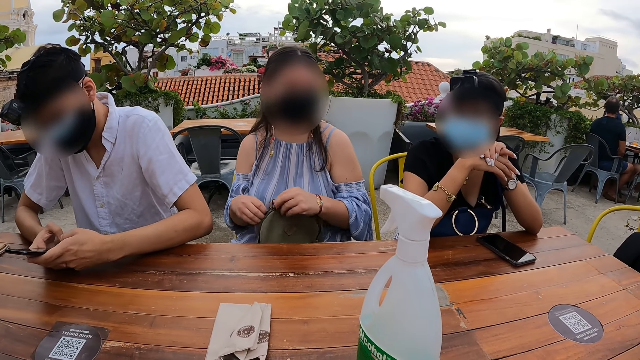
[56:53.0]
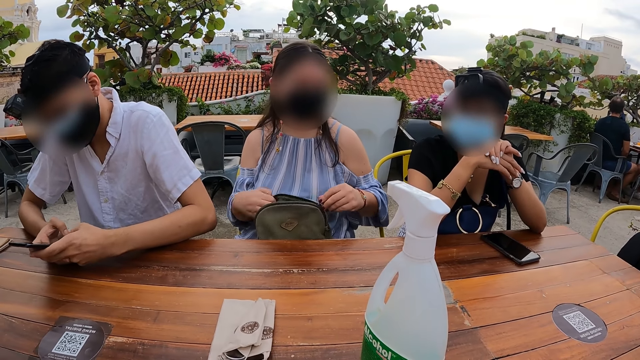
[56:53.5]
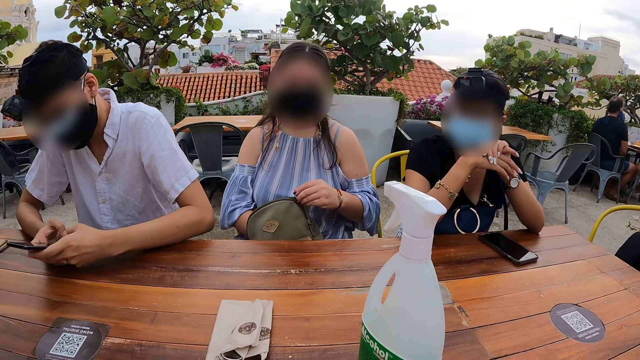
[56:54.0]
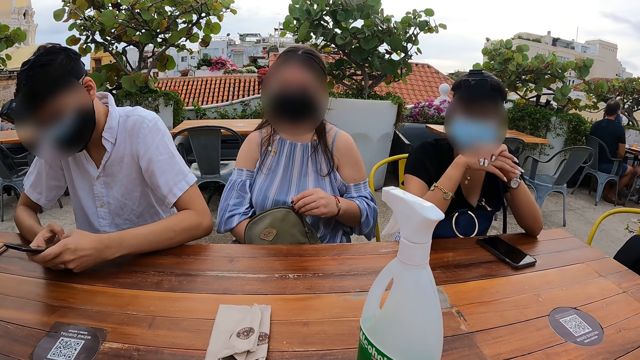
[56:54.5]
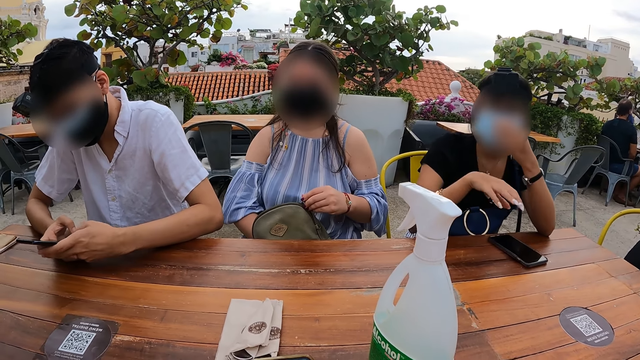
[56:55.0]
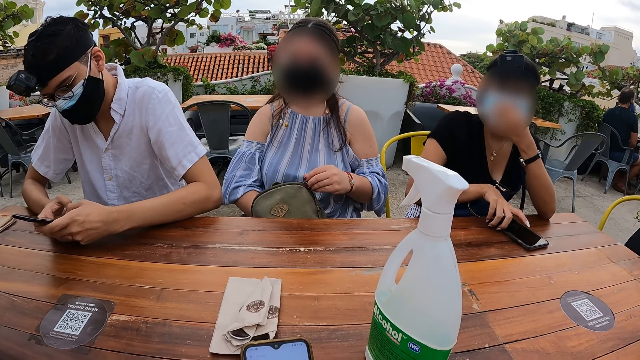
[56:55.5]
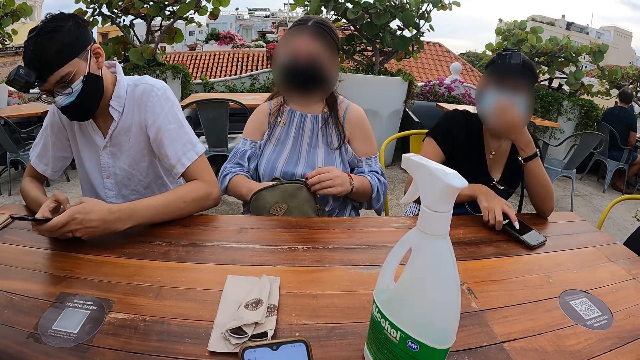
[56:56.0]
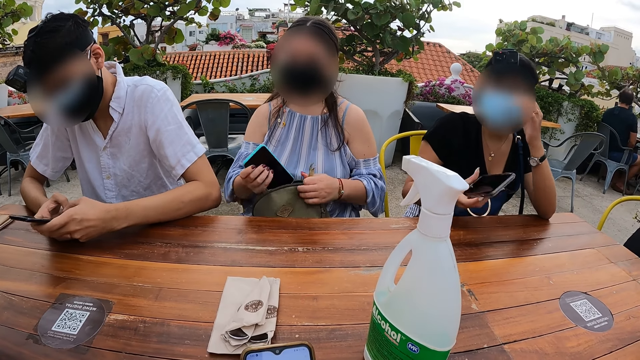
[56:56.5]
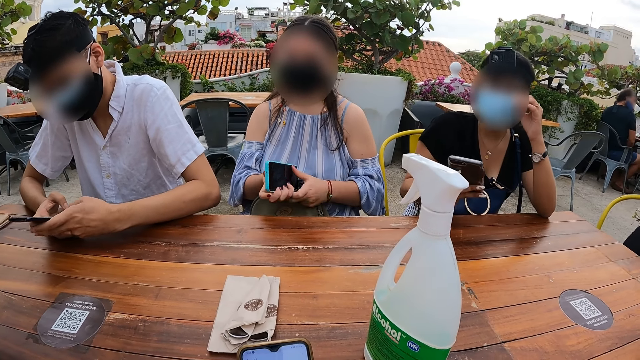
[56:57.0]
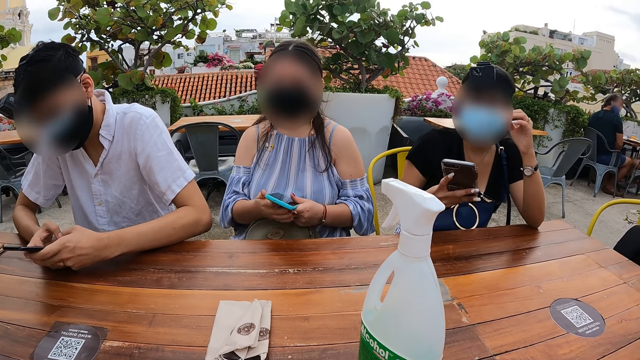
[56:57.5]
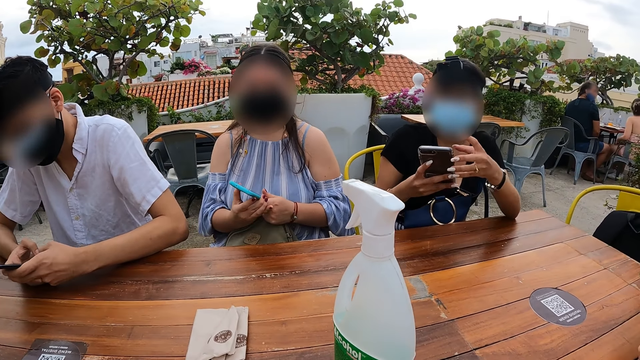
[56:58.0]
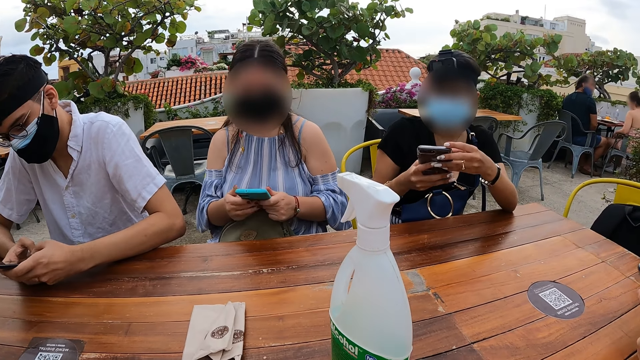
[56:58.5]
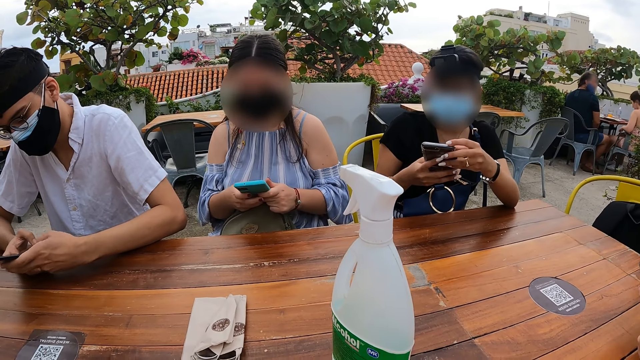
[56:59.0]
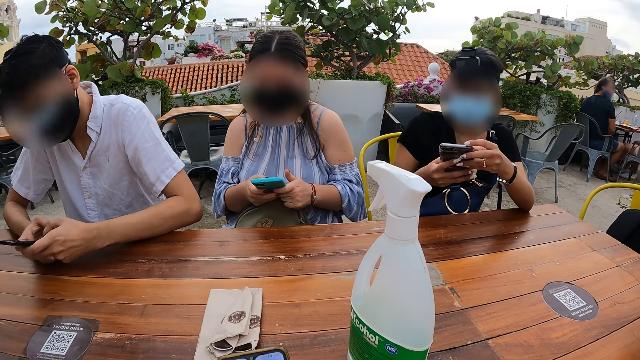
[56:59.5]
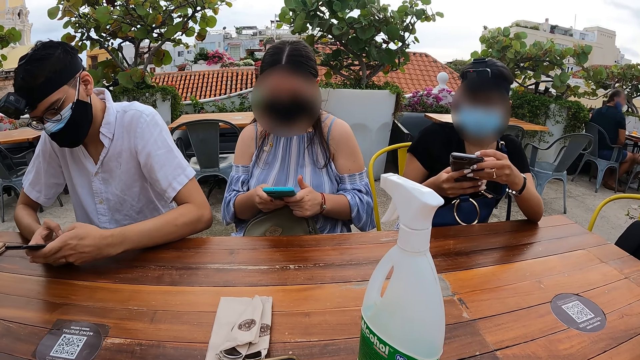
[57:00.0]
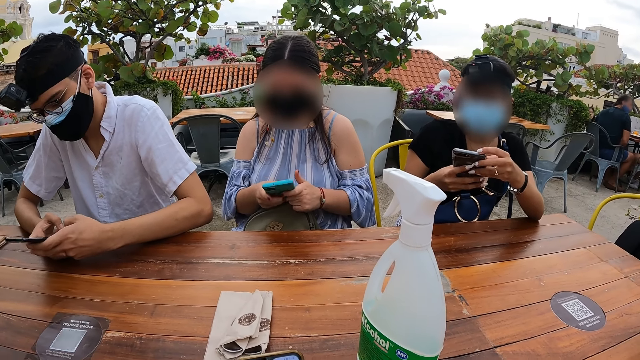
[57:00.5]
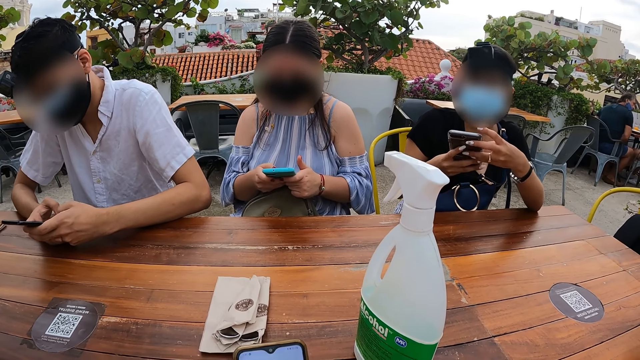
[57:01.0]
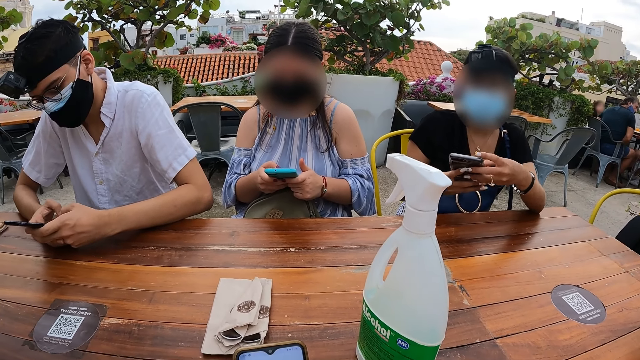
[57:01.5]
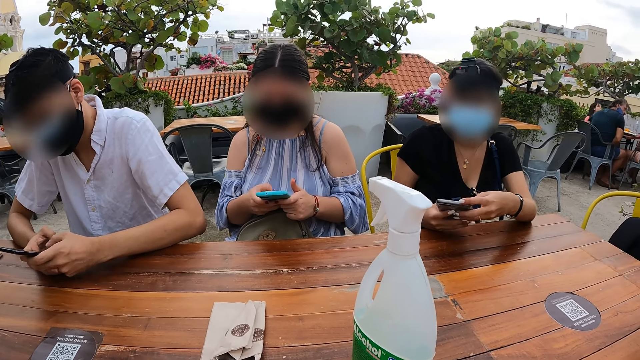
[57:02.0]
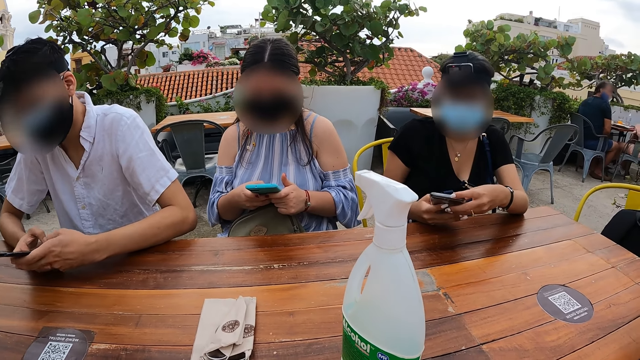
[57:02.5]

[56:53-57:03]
A man operates the phone. A woman dips a hand in the bag. The camera wearer operates a phone. Another woman picks up a phone on the table. The first woman removes a phone from the bag. The other woman operates the phone. The first woman adjusts the phone and operates the phone.

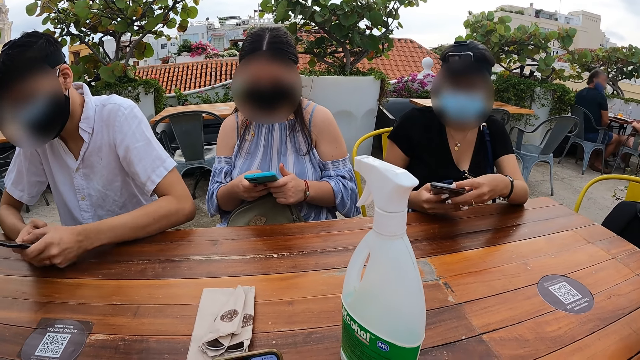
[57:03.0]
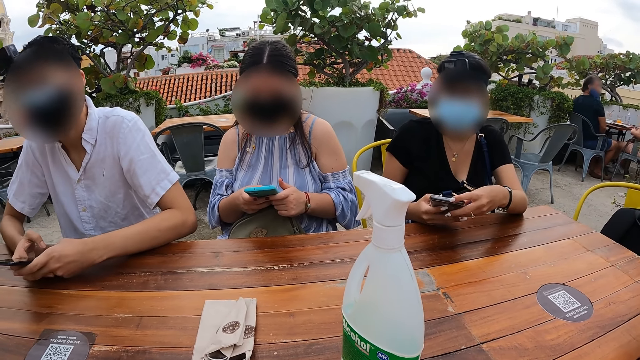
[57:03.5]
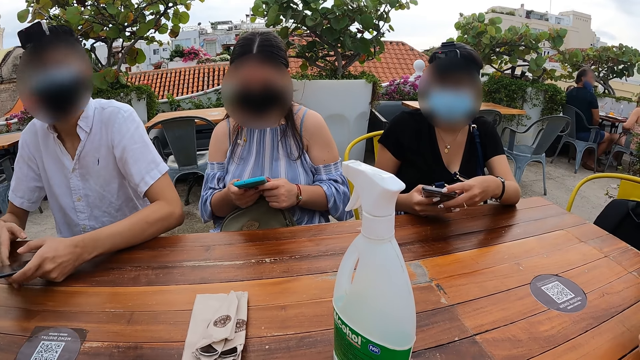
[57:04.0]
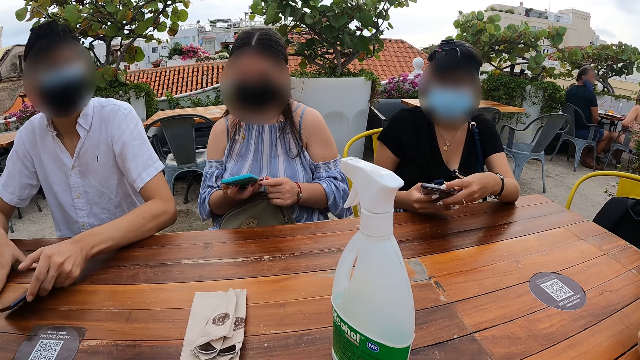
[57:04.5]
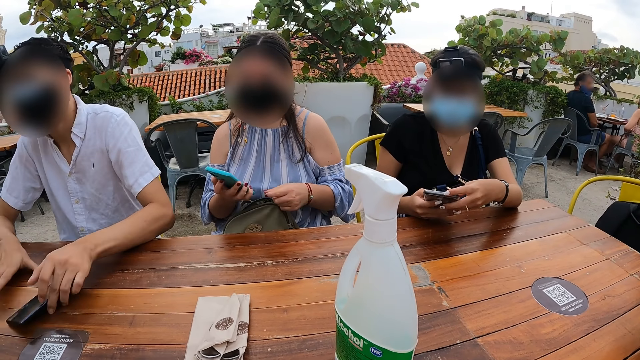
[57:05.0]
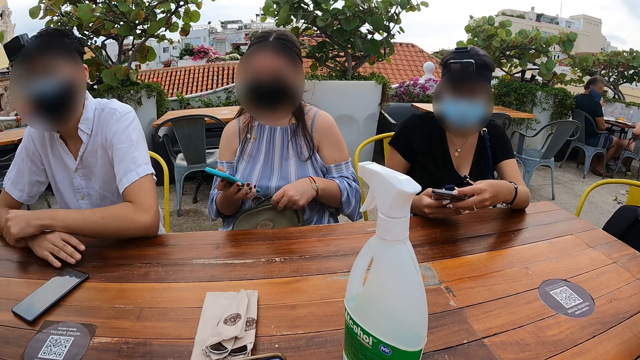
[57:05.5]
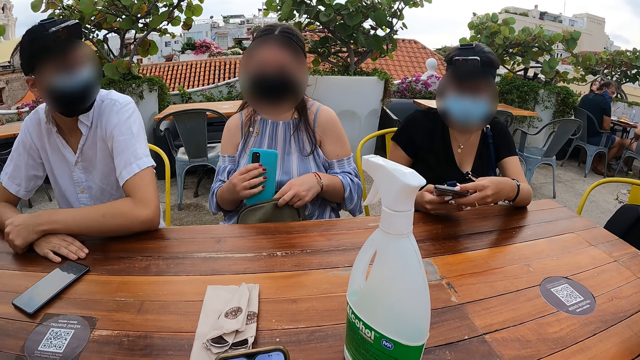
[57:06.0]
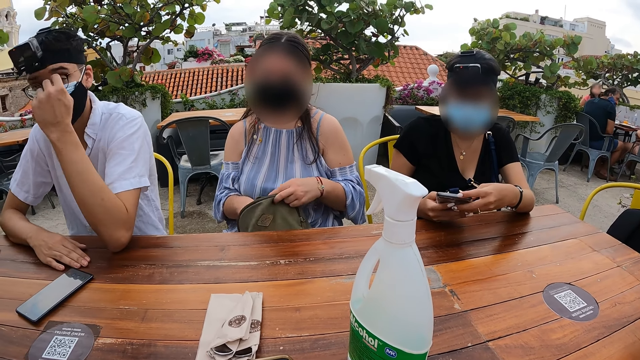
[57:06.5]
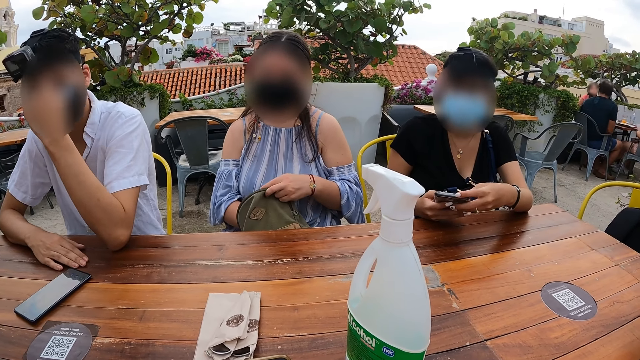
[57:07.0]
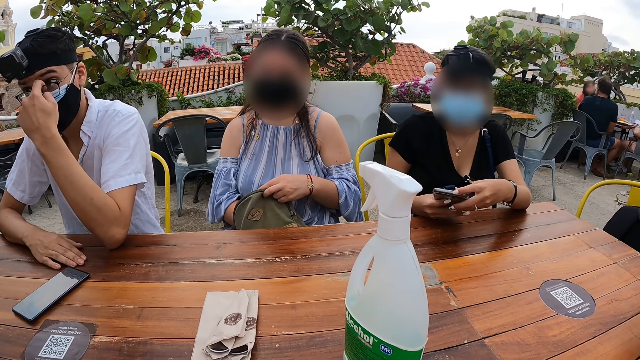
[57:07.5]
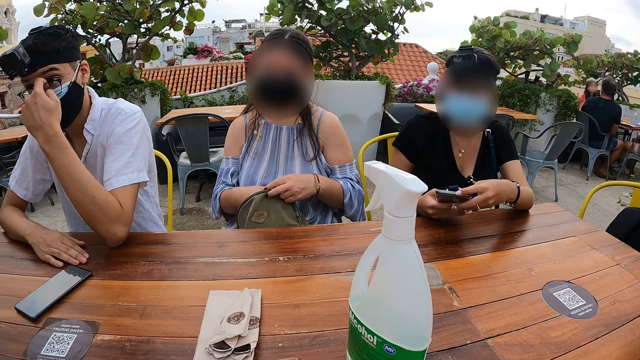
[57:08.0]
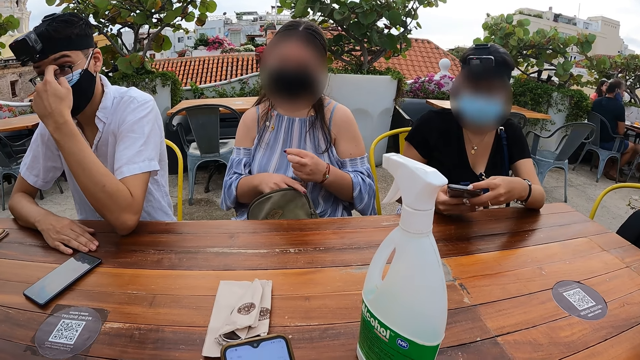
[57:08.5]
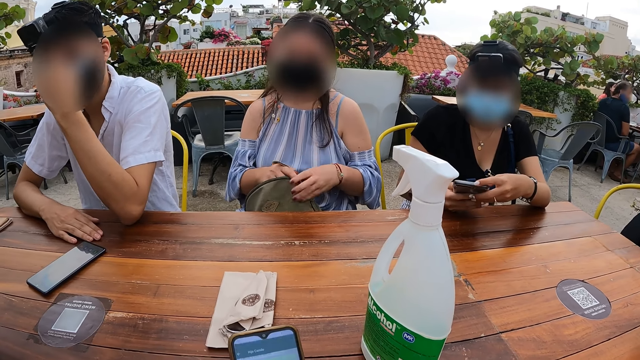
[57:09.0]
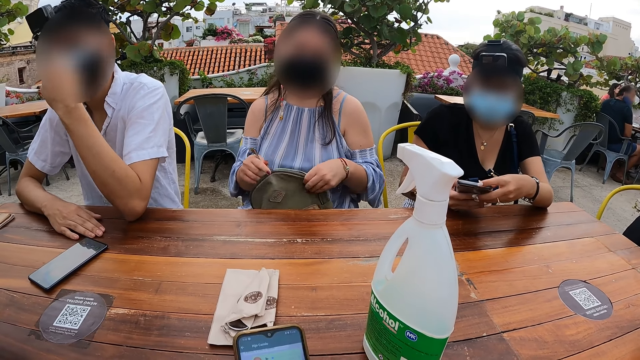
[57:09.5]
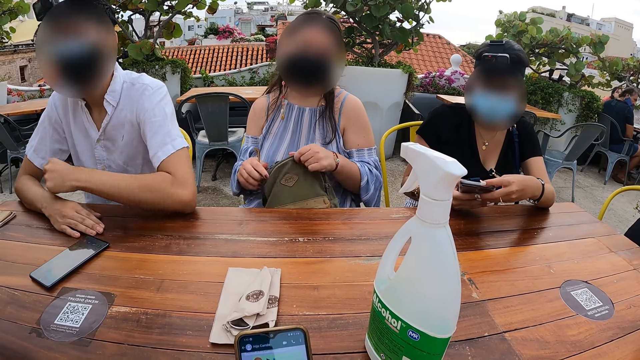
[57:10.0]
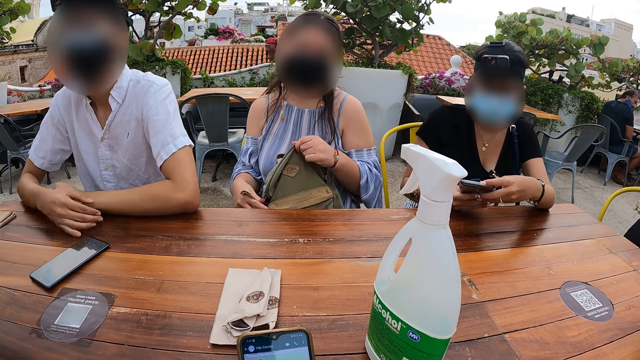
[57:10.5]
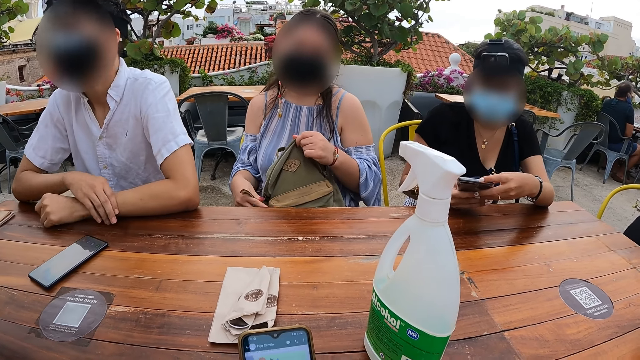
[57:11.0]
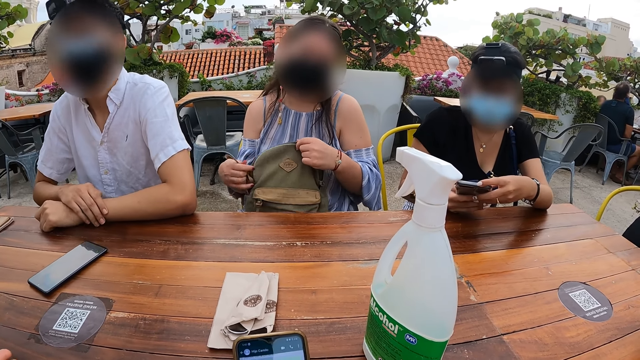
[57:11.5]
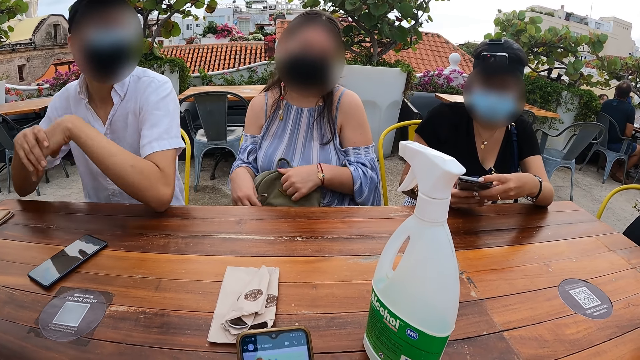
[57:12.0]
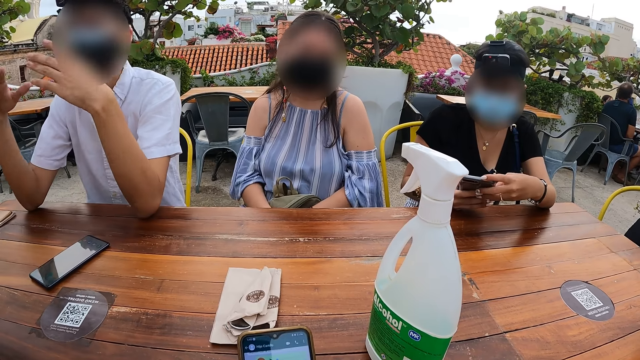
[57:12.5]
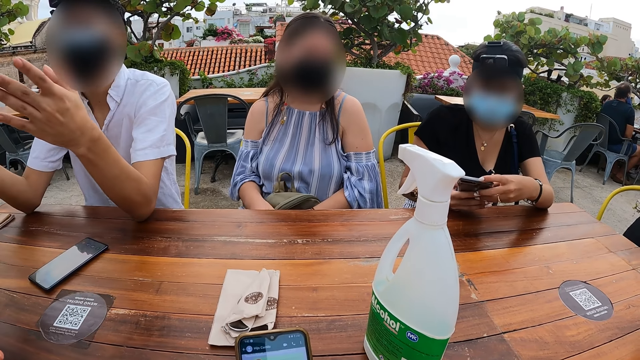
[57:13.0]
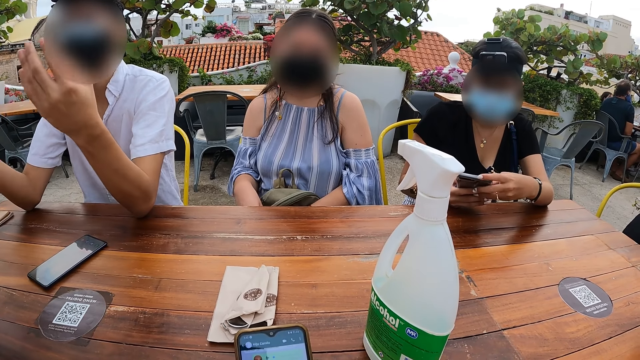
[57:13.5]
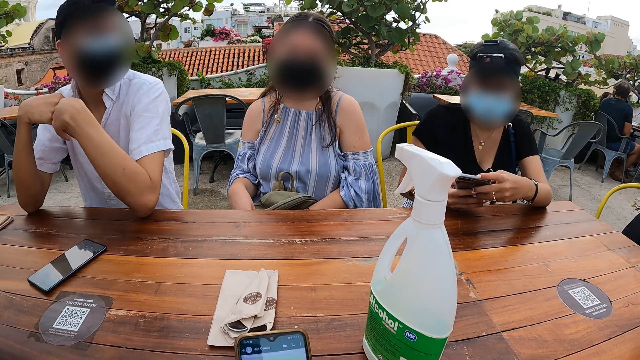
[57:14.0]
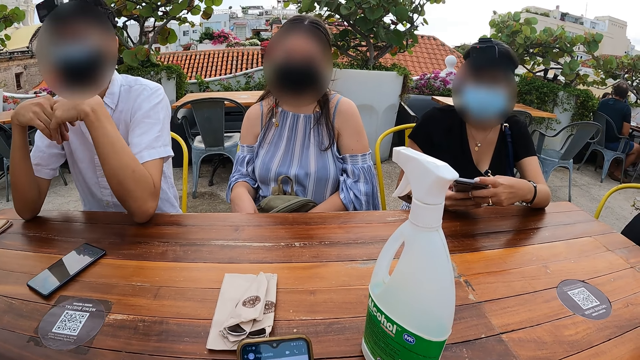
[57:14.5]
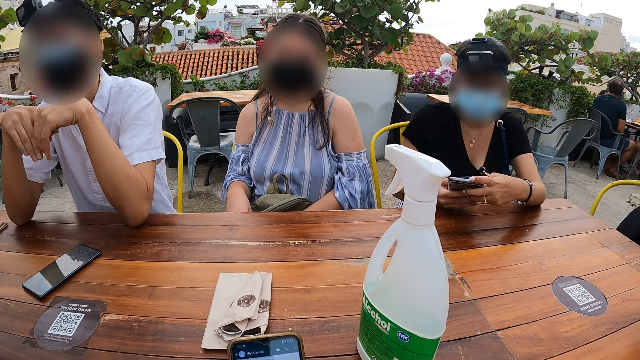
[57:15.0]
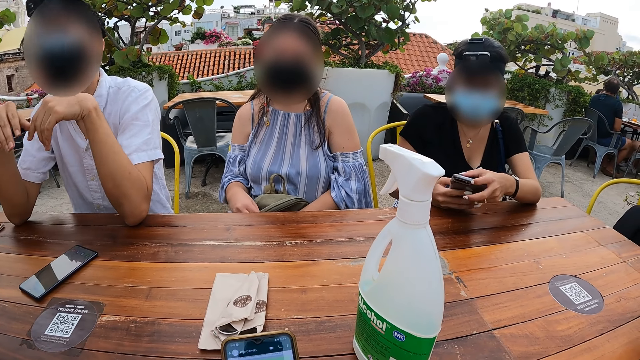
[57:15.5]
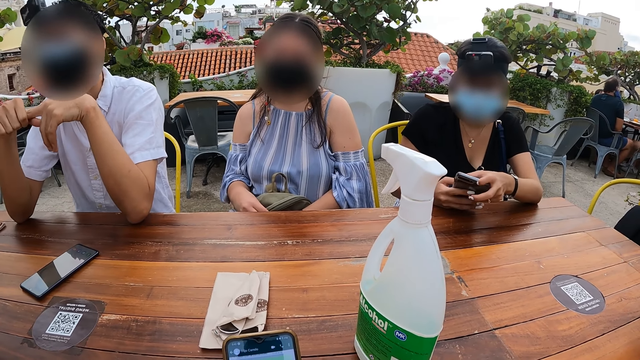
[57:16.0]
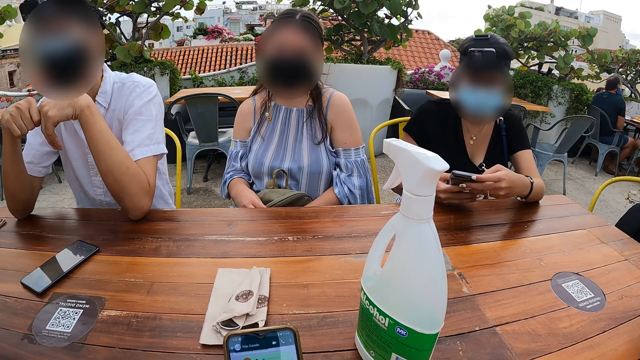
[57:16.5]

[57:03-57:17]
A man puts a phone on the table. A woman adjusts a bag and puts a phone in the bag. The man adjusts glasses. The woman zips the bag. The man adjusts a hand. The man uses gestures.
